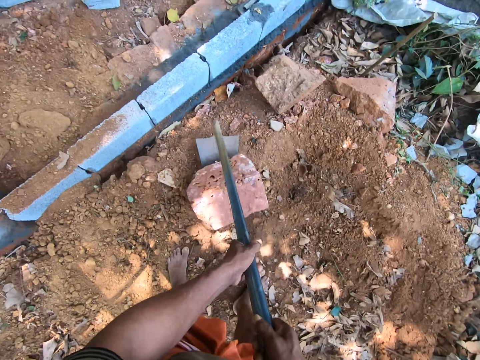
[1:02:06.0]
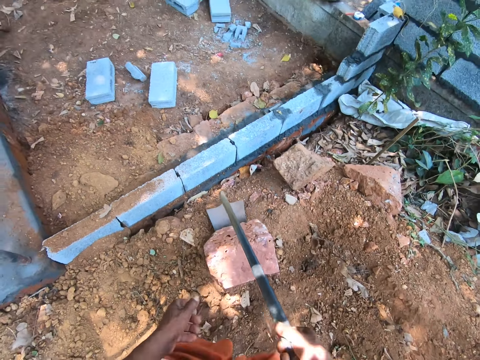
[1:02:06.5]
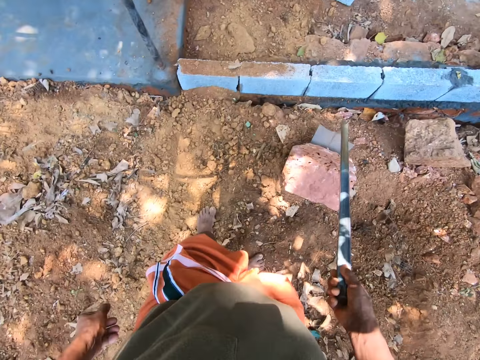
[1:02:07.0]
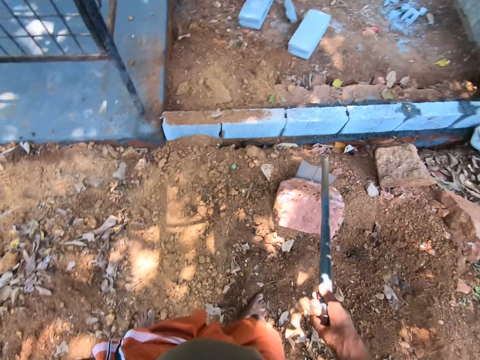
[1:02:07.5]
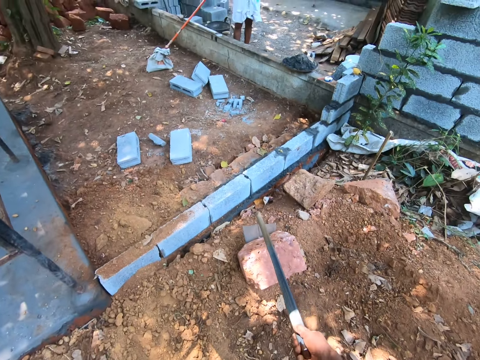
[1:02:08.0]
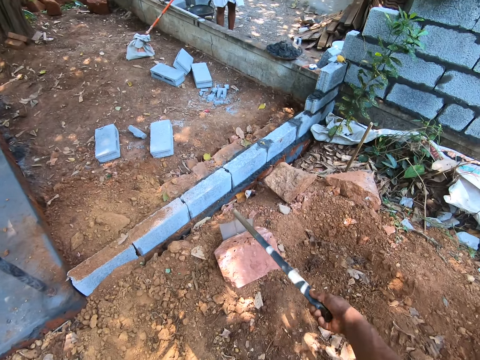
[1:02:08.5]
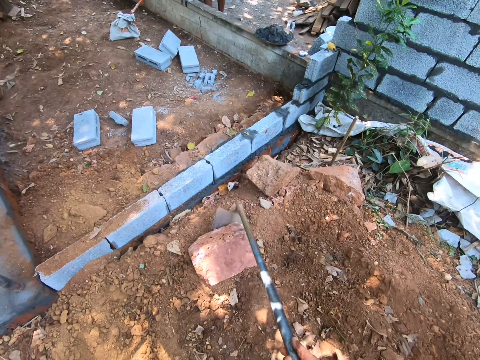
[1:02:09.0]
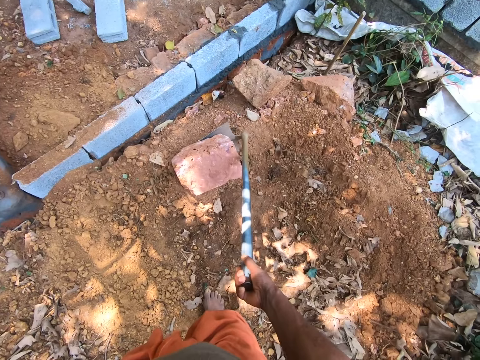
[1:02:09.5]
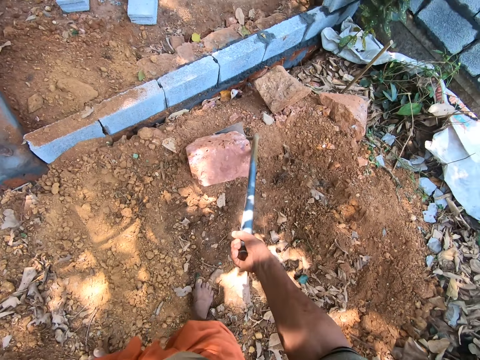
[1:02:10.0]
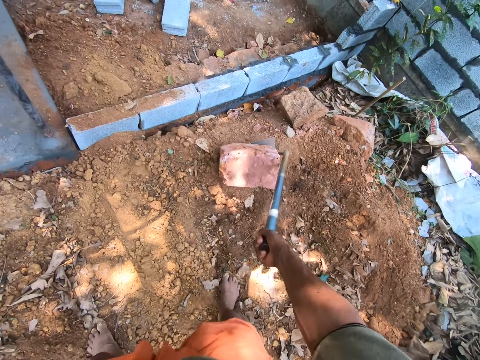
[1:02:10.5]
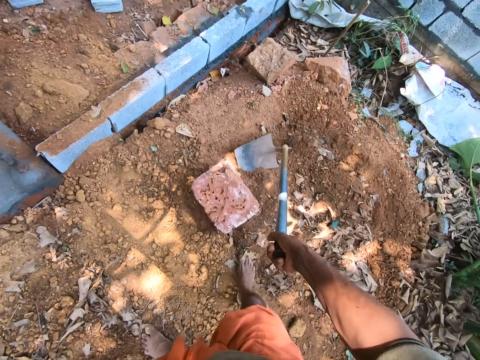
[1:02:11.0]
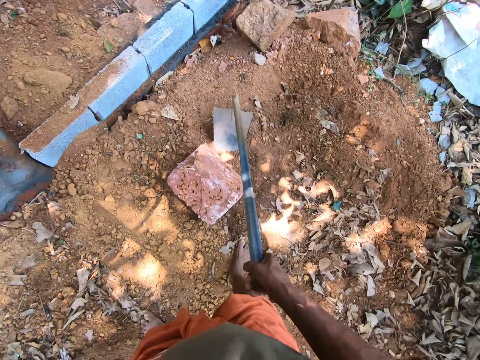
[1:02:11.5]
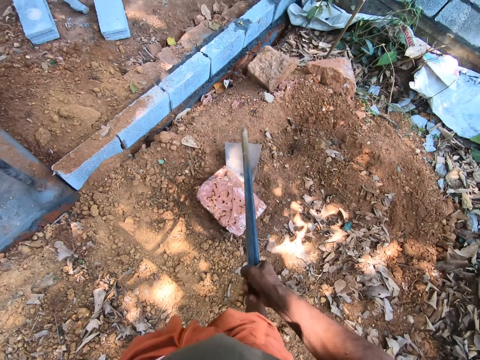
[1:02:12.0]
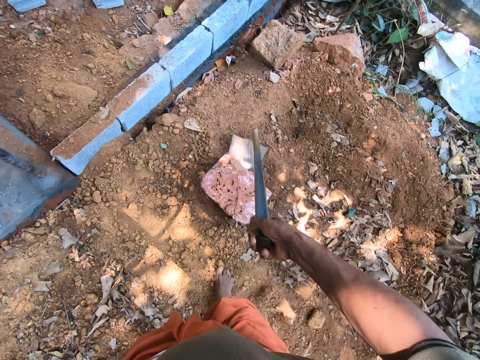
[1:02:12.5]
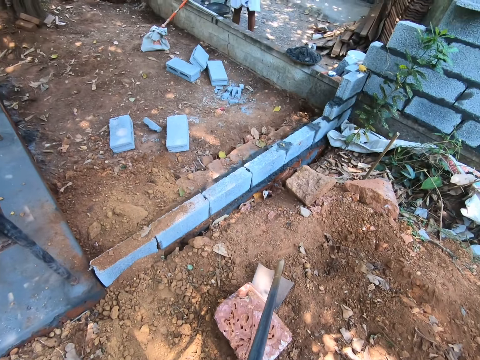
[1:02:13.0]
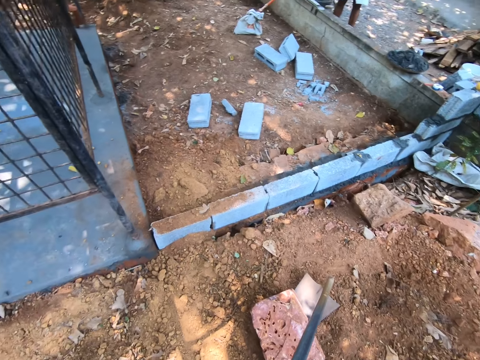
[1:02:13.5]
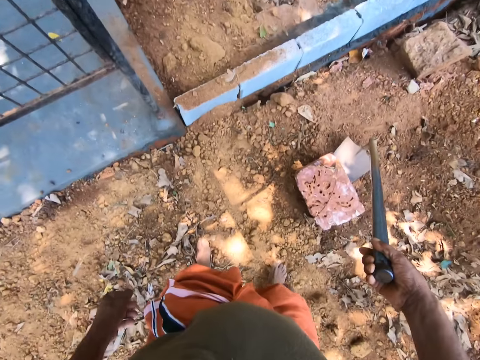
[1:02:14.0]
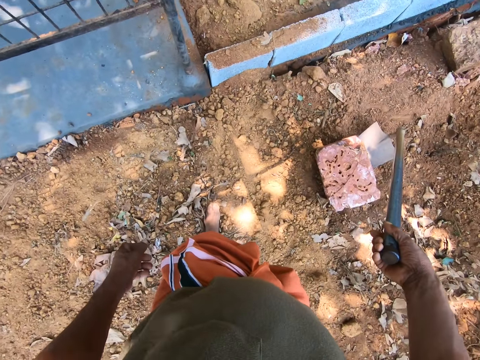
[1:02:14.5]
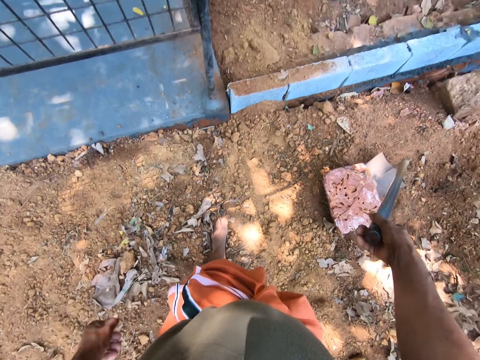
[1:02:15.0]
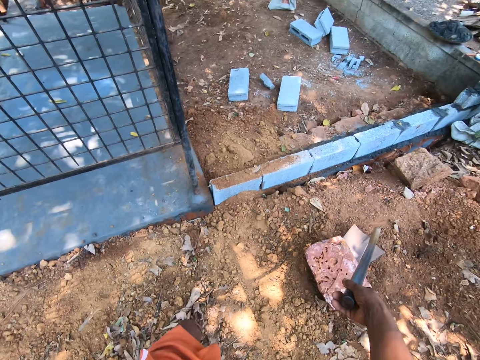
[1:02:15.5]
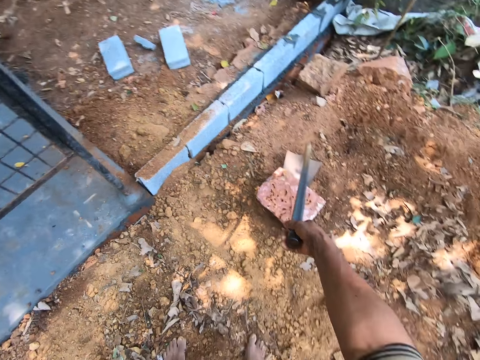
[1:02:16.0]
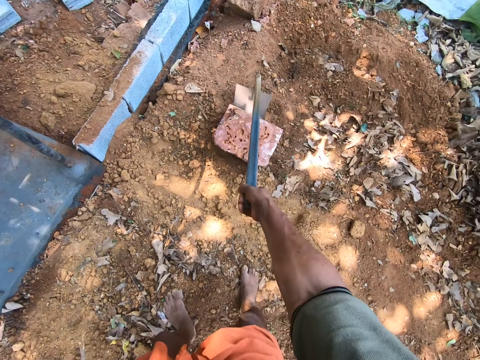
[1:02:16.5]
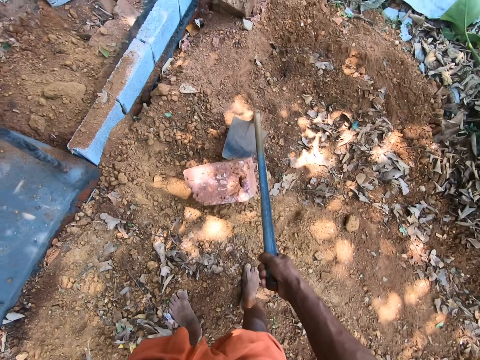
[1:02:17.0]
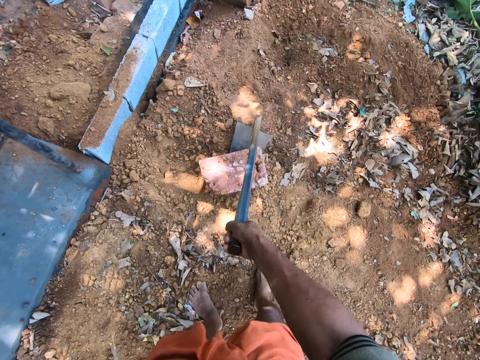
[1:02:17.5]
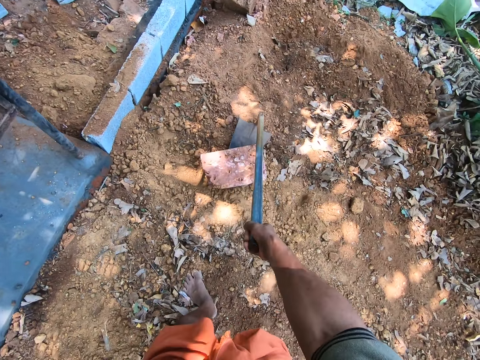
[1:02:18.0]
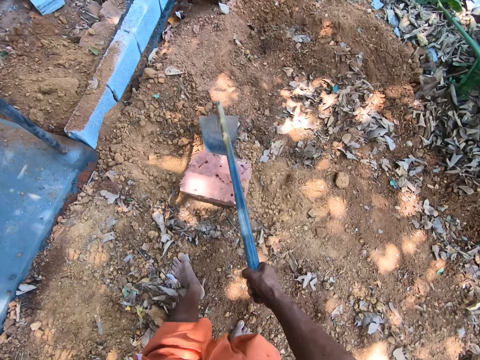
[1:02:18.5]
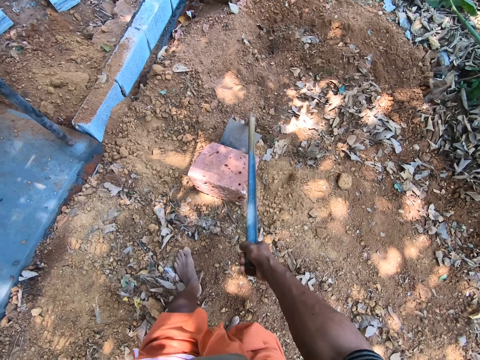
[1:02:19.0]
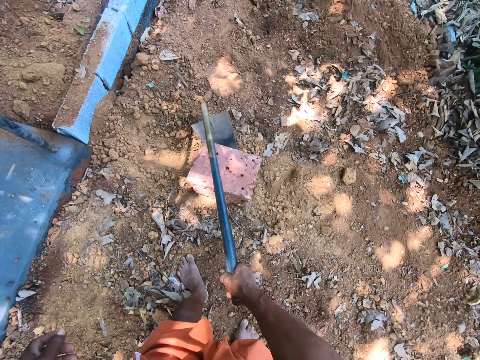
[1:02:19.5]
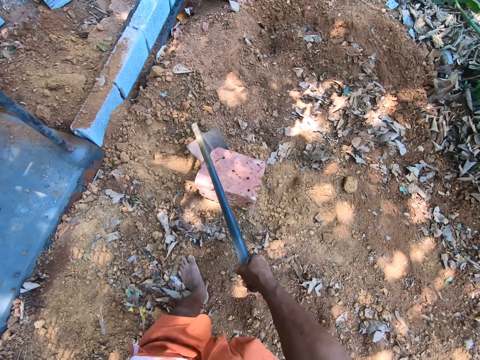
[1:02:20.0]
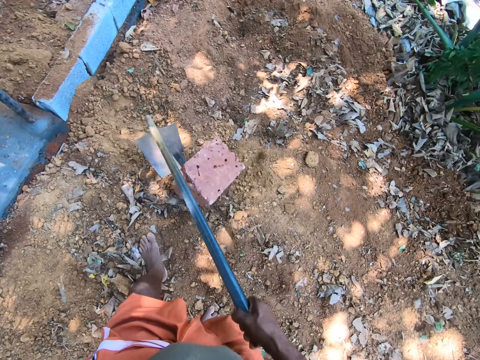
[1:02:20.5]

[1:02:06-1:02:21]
The camera wearer looks around the compound. He drags the stone or rock on the ground with the digging hoe in his right hand. He looks around the compound and moves the rock with the hoe.

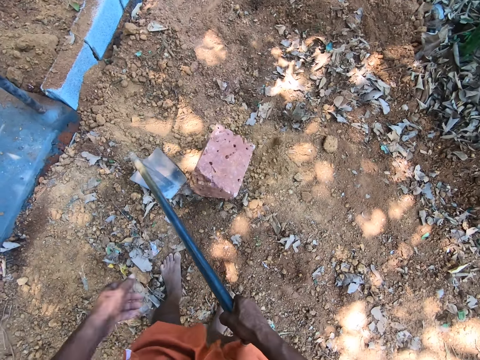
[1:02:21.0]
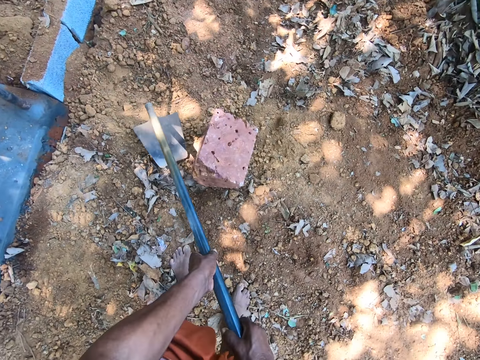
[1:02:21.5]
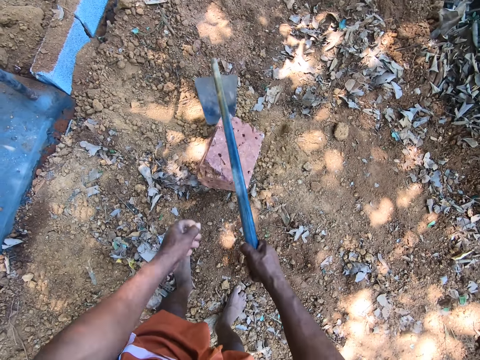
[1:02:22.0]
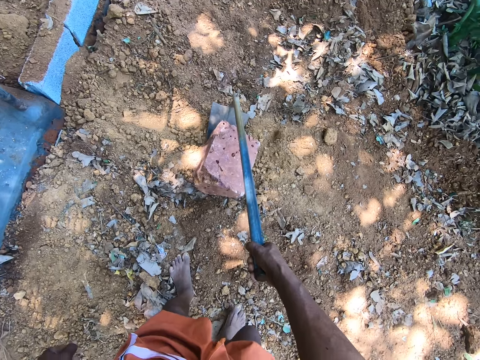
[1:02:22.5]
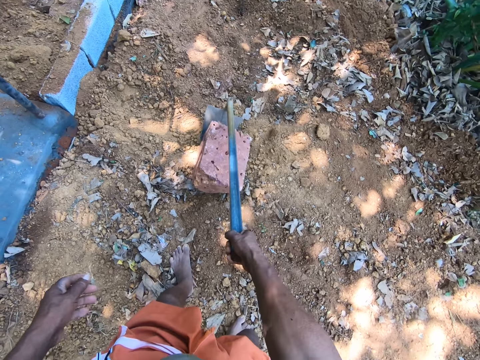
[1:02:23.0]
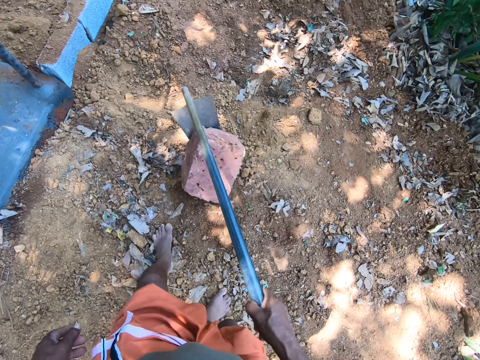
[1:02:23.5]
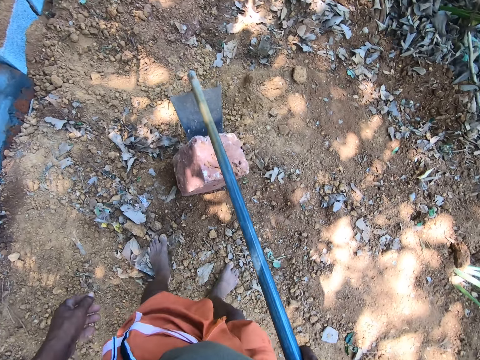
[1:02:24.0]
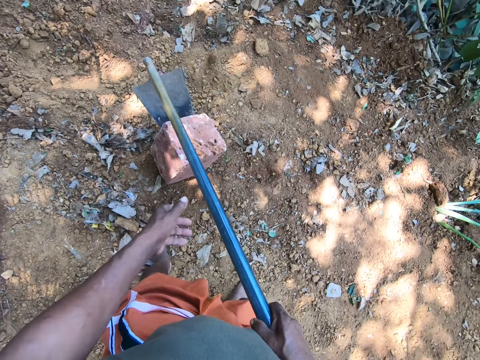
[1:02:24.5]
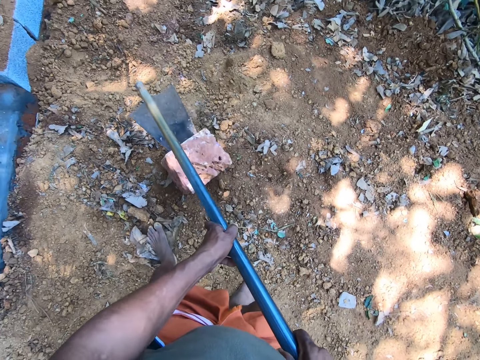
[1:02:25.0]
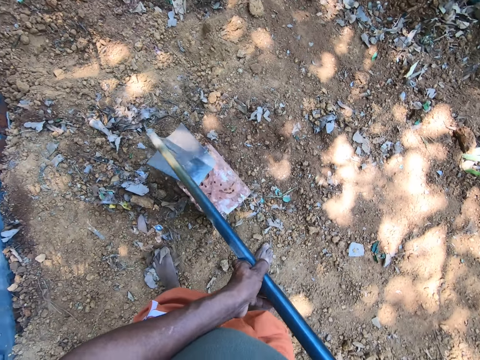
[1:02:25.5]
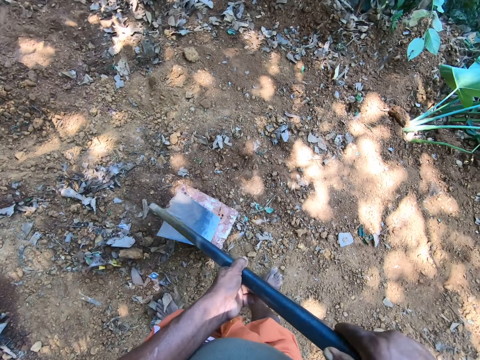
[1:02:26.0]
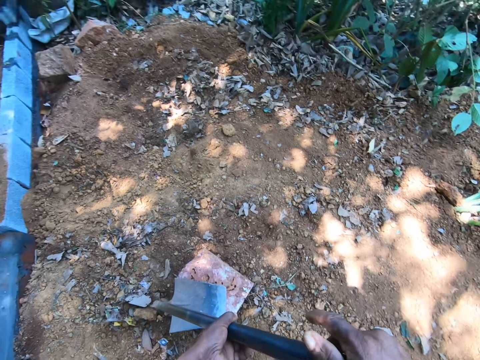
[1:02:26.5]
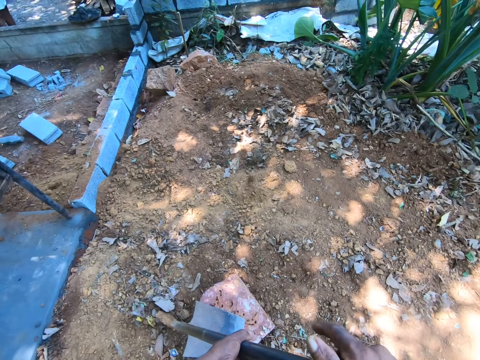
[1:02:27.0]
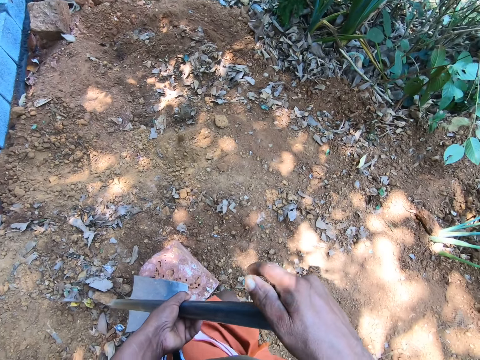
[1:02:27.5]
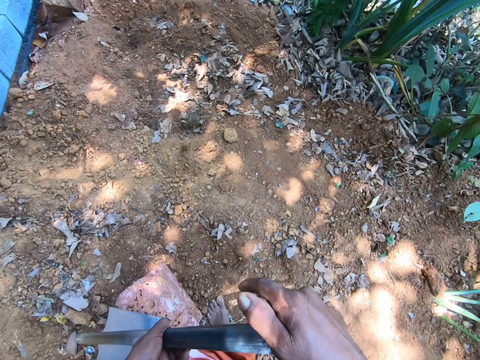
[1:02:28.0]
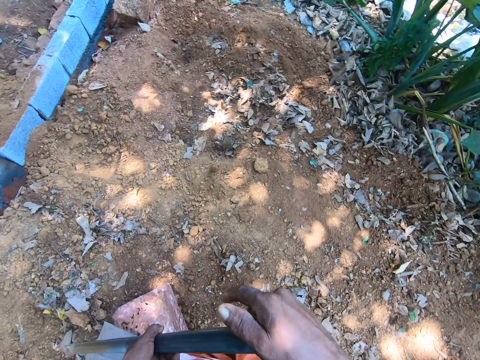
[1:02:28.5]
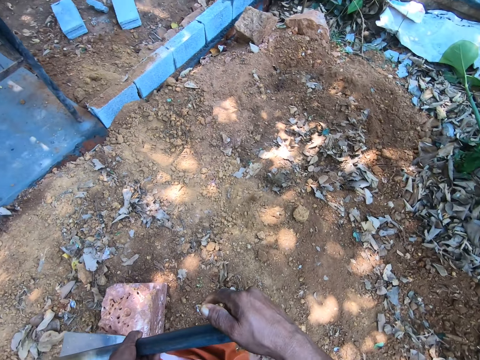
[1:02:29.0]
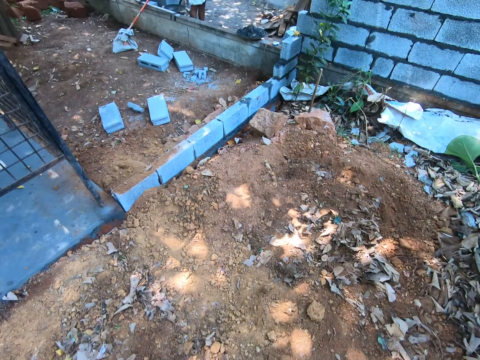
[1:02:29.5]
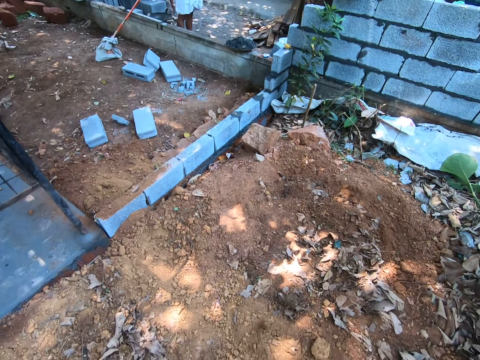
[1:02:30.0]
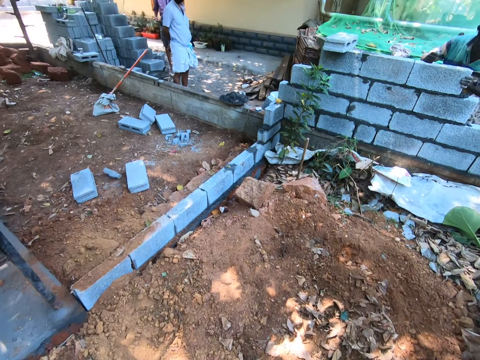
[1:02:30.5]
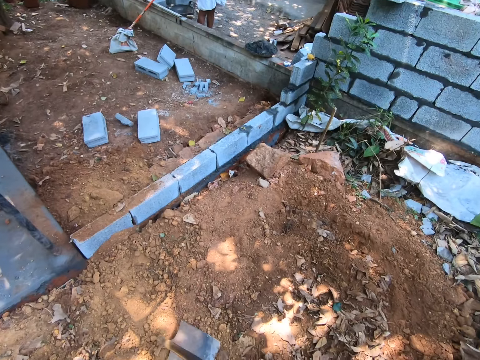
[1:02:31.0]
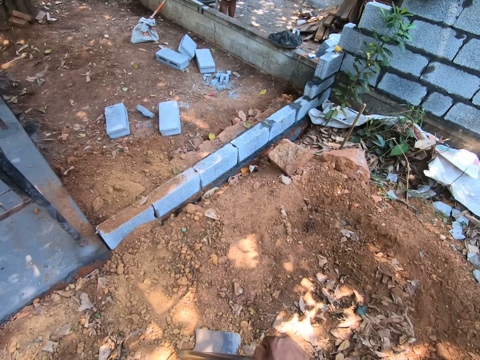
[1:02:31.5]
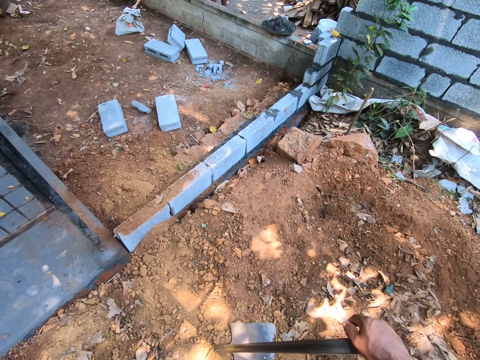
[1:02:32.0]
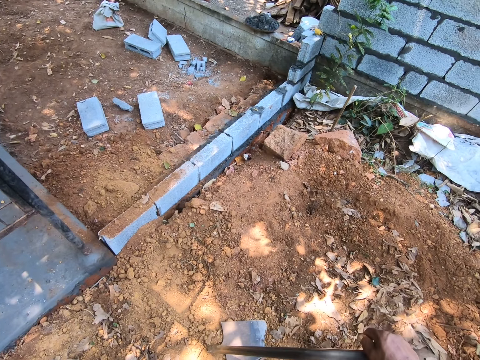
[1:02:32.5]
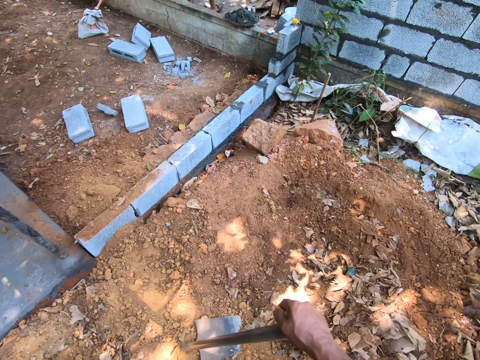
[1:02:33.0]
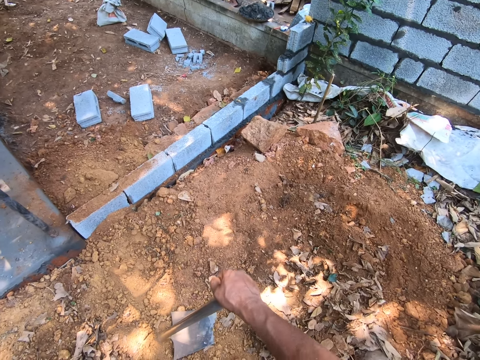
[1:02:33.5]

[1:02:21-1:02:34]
The camera wearer looks around the compound. He holds the digging hoe in an upright position with his right hand.
